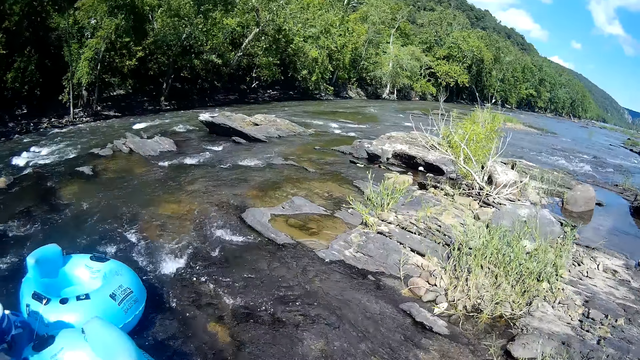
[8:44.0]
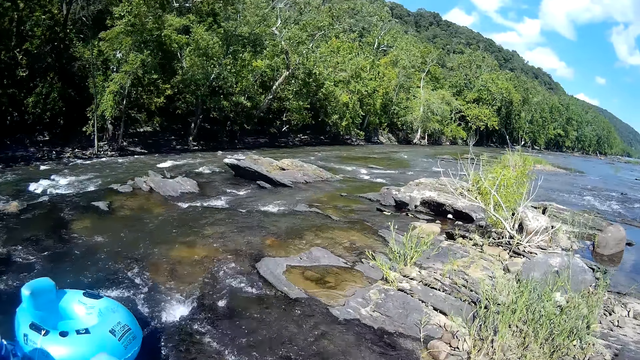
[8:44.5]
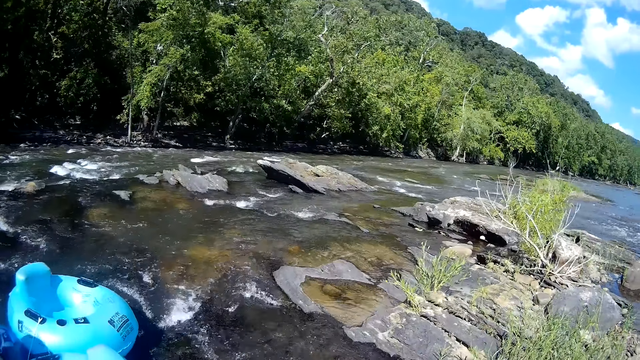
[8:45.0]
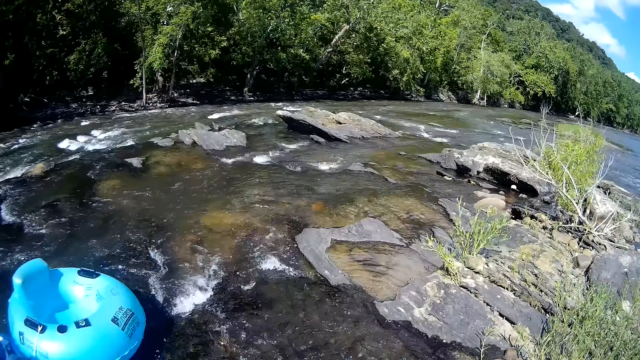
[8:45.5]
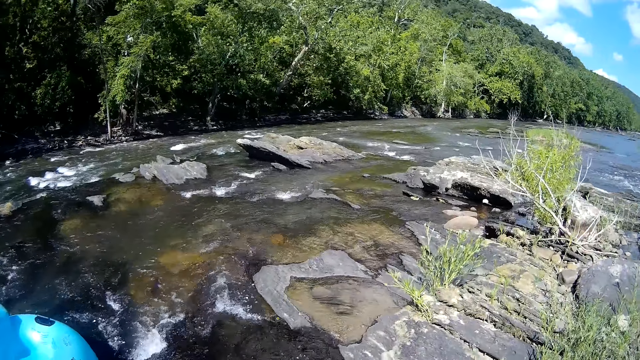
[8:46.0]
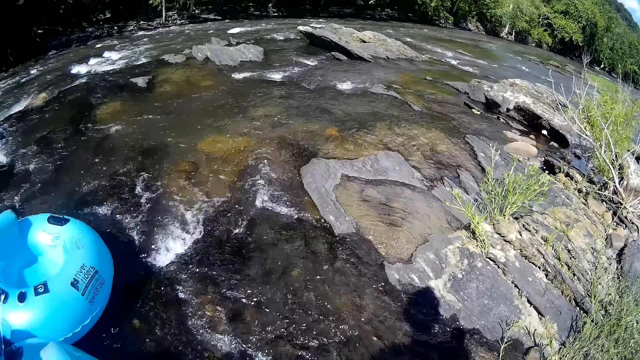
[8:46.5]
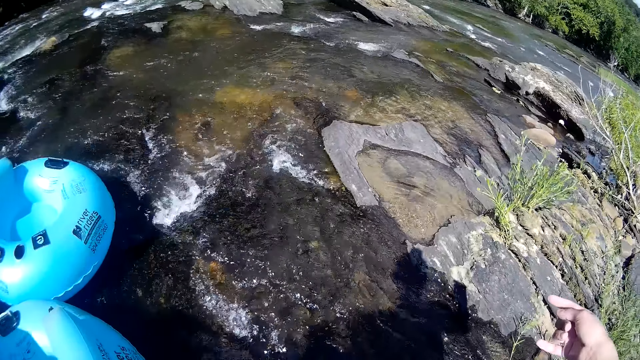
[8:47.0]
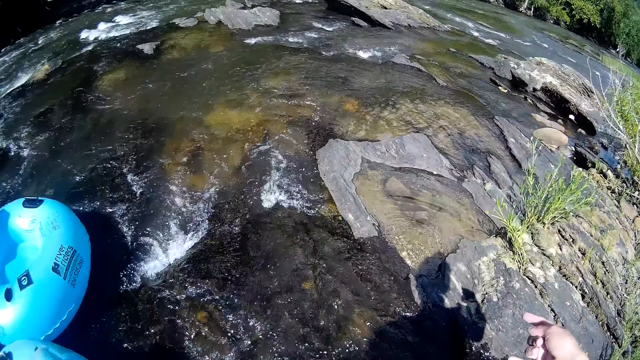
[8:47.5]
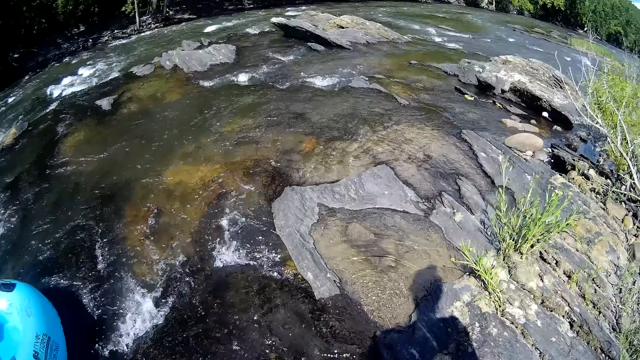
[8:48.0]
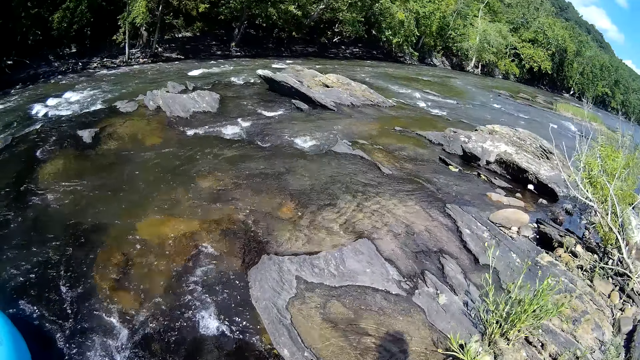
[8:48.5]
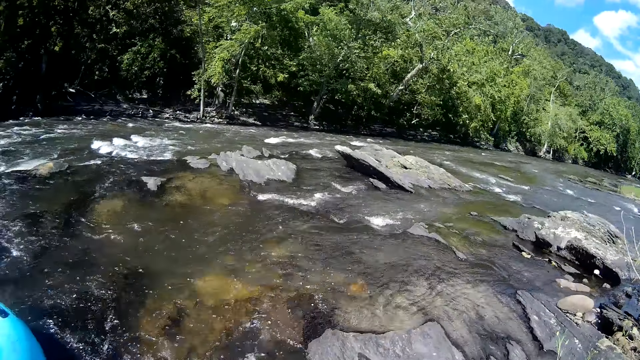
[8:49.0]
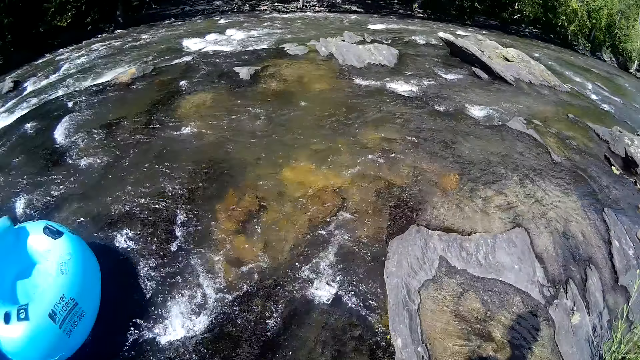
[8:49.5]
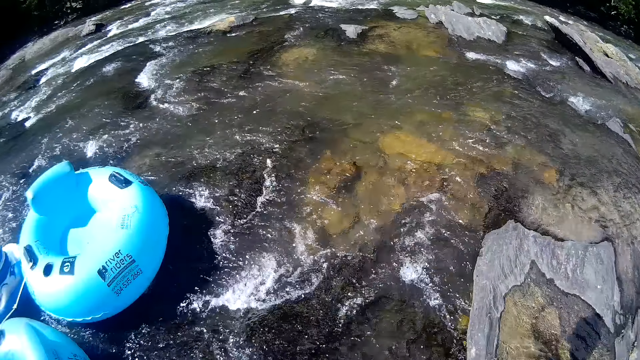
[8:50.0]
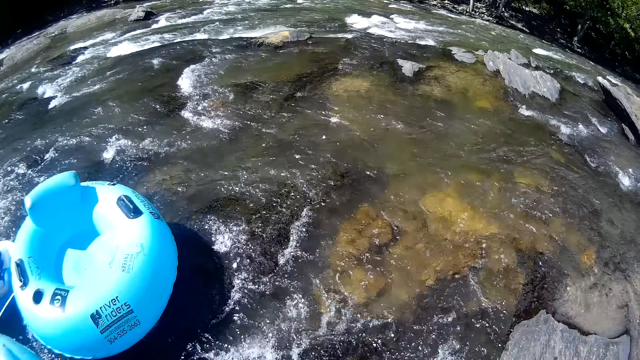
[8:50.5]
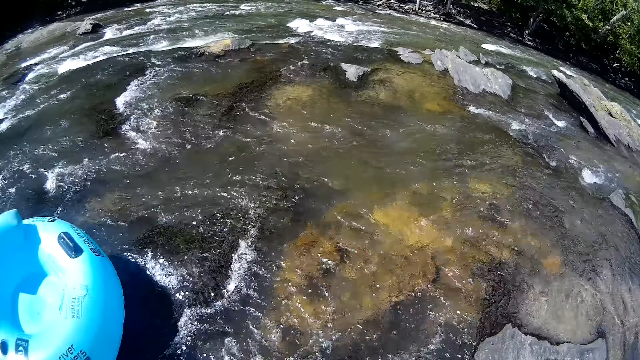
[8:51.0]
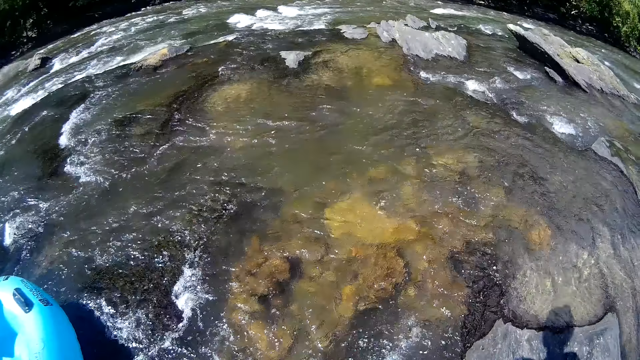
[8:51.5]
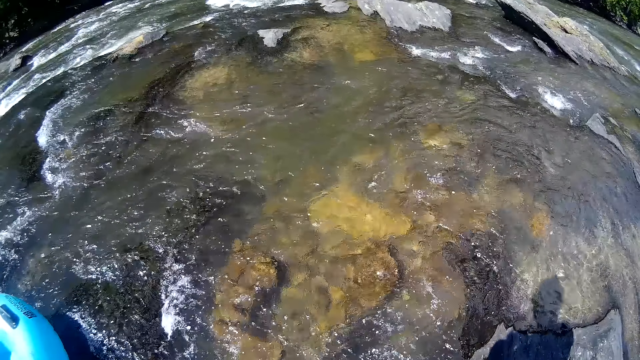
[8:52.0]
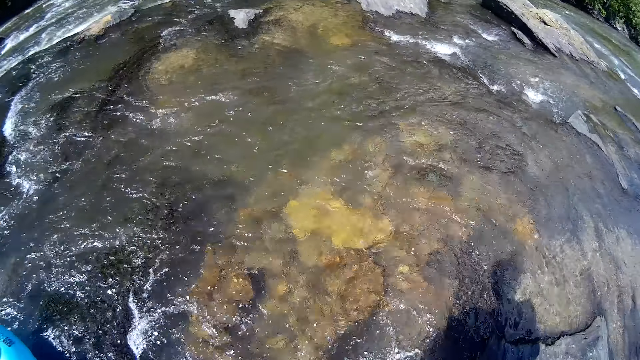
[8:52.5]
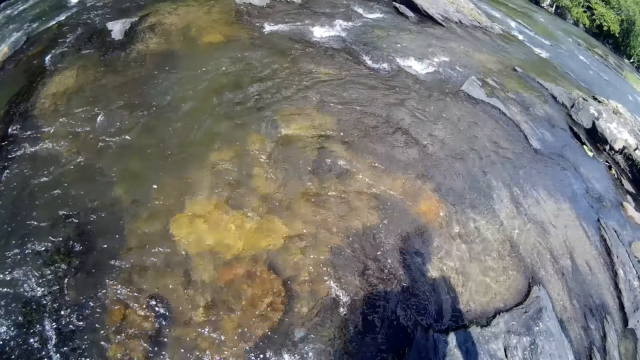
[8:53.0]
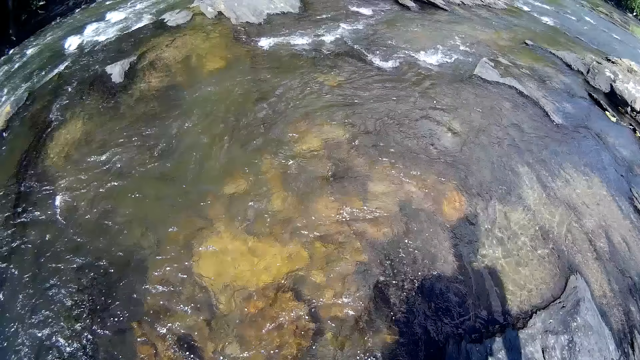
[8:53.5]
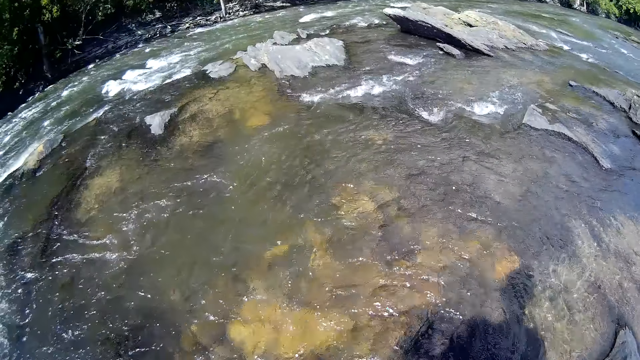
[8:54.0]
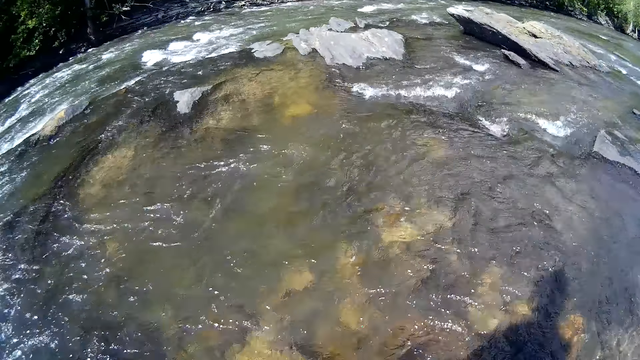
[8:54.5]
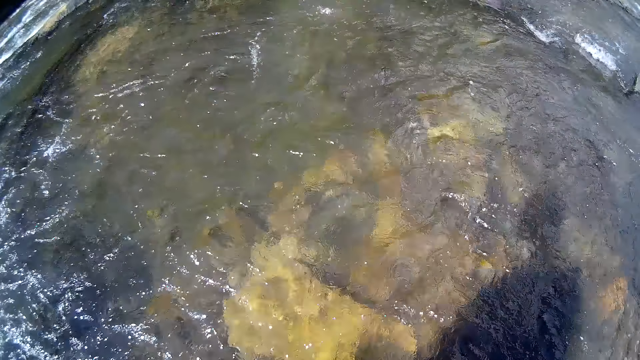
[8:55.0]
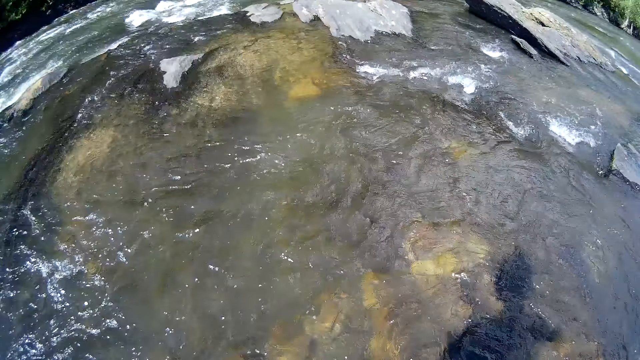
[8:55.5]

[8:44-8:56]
The camera wearer converses with the man. They look around.

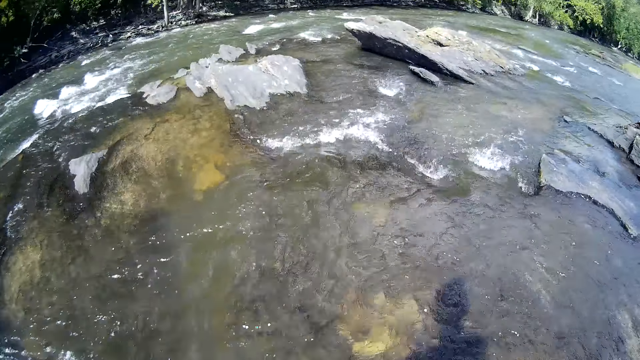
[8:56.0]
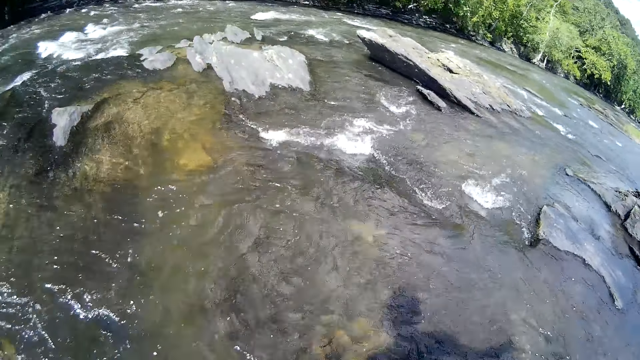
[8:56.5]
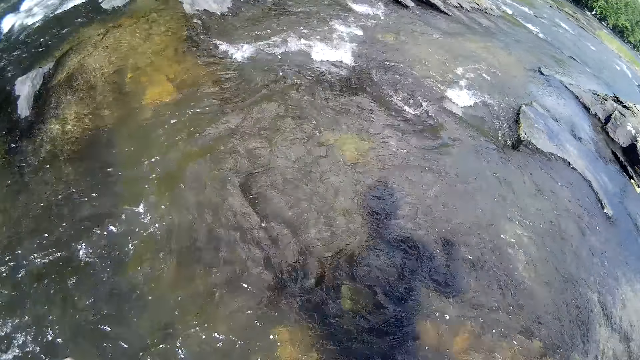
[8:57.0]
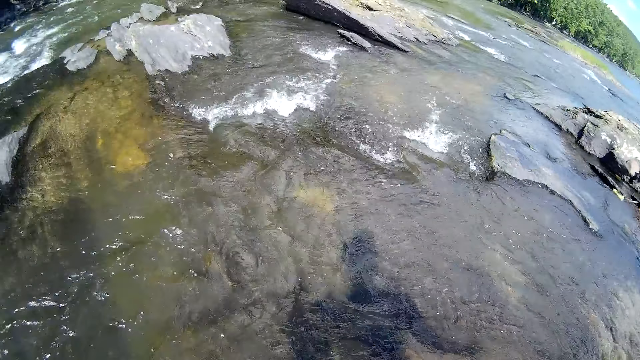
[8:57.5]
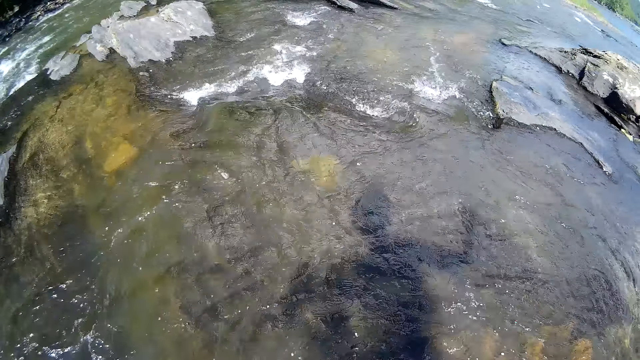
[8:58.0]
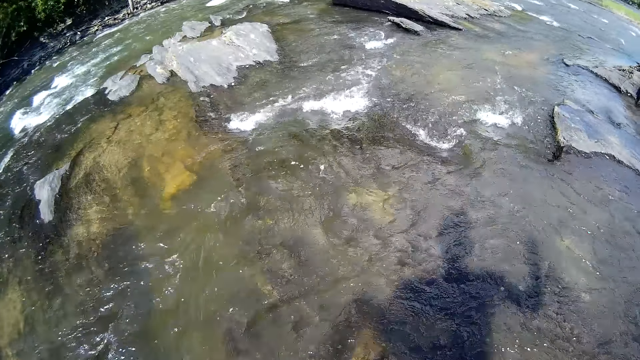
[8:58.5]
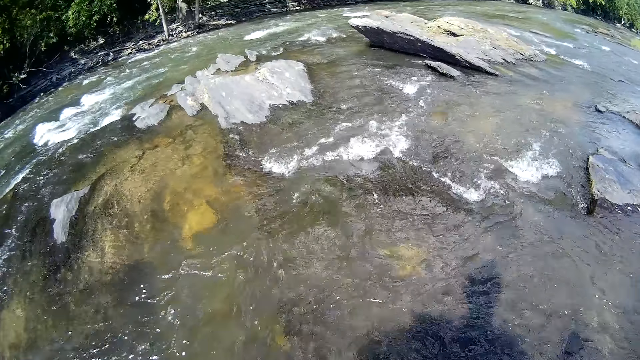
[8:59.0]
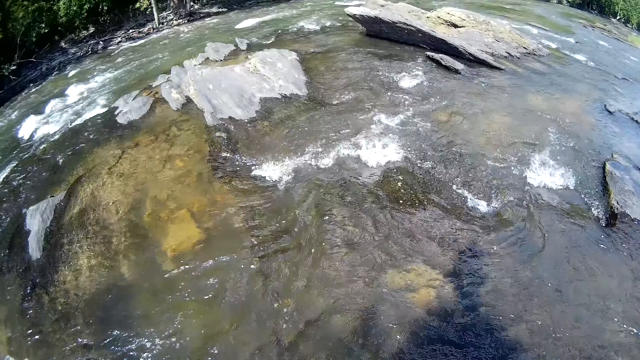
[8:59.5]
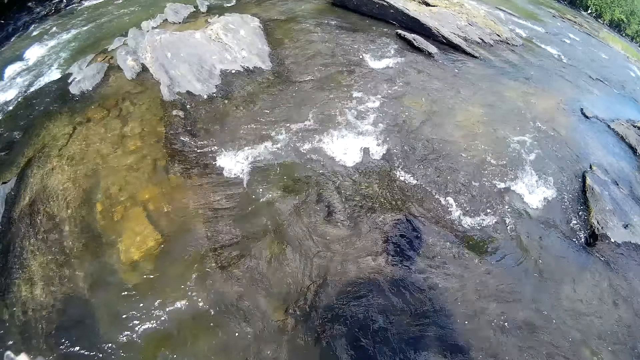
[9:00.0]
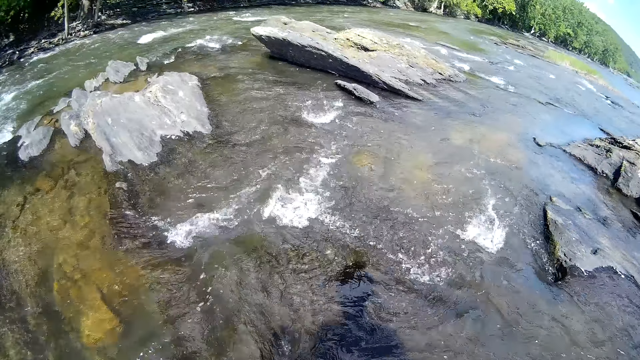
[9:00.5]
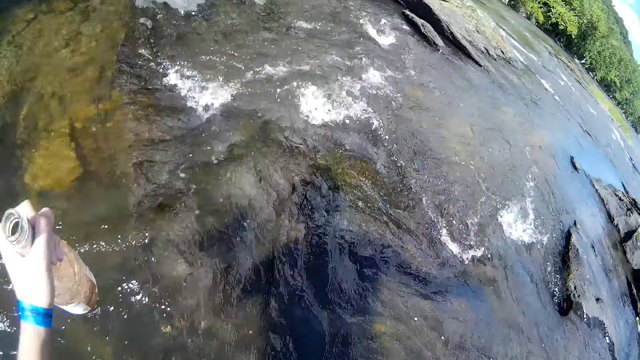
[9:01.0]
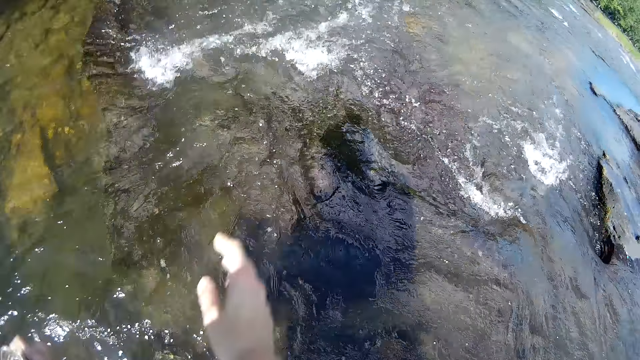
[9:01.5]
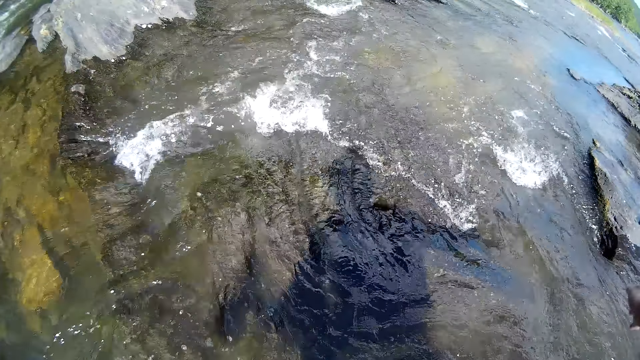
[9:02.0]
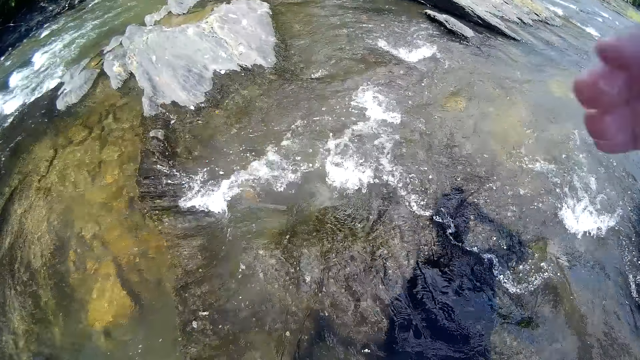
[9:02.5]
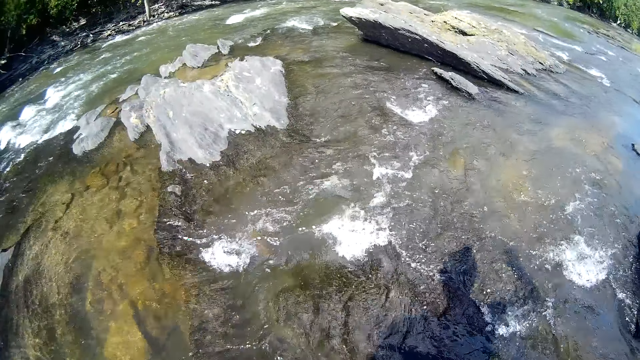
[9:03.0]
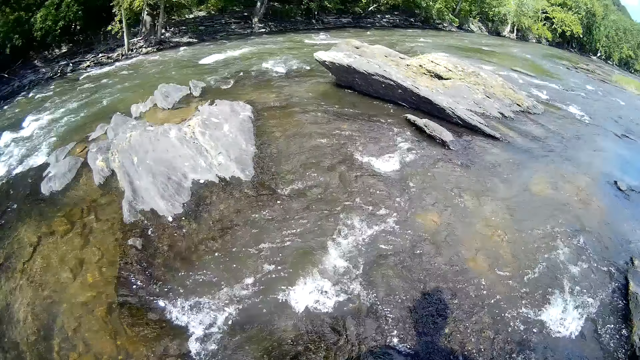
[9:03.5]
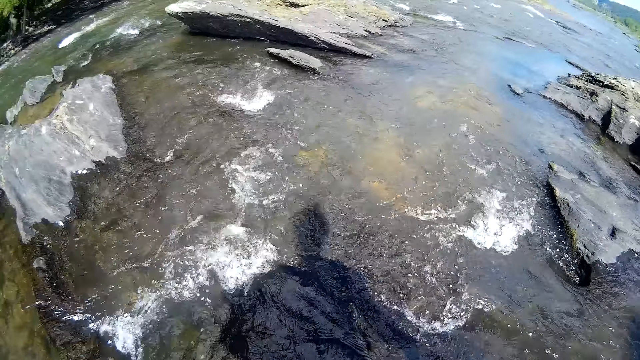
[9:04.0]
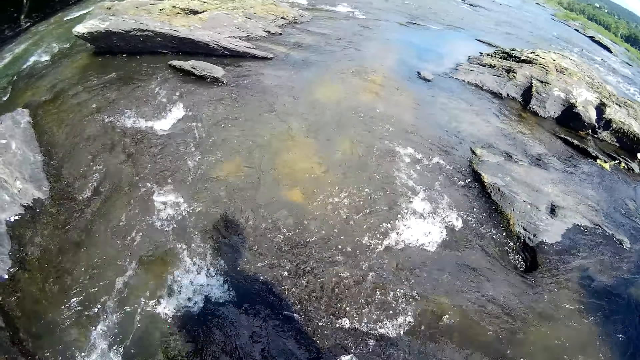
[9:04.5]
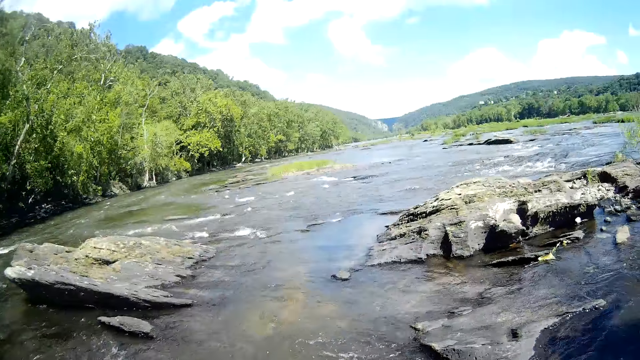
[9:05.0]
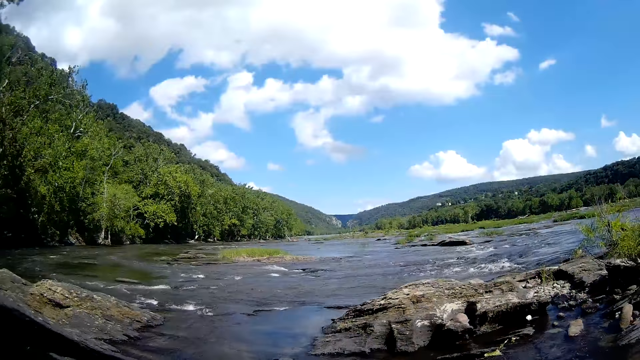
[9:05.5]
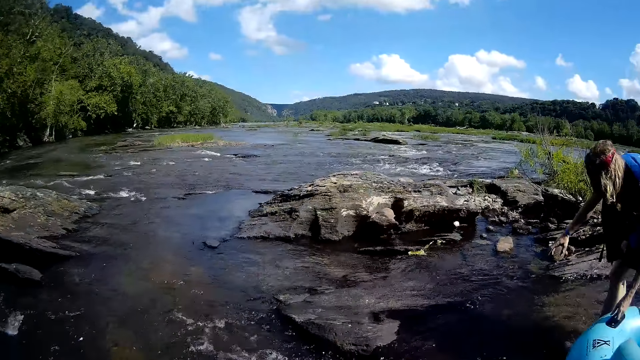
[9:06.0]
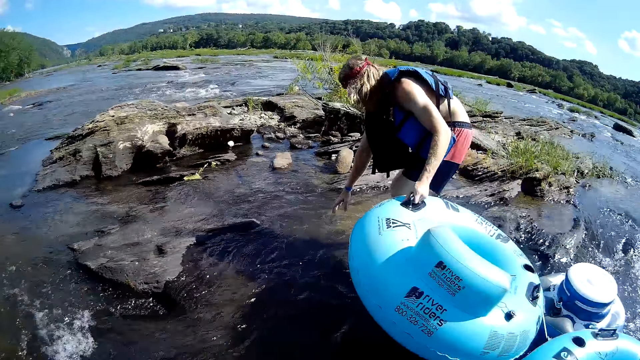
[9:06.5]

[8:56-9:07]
The camera wearer walks in the river.
